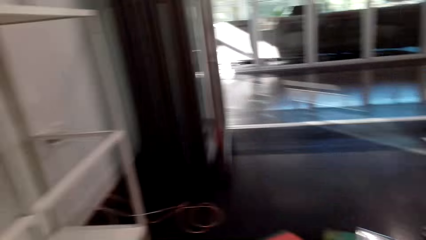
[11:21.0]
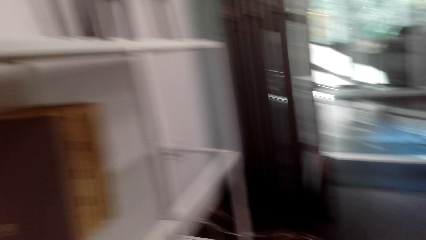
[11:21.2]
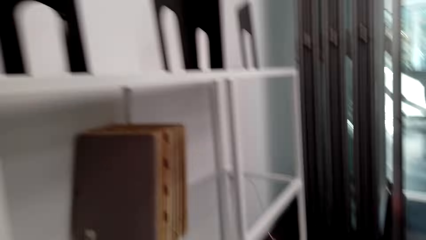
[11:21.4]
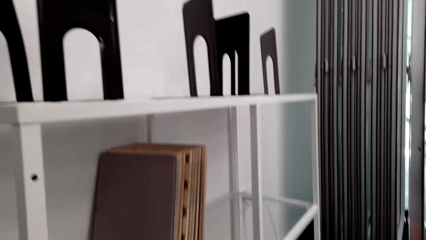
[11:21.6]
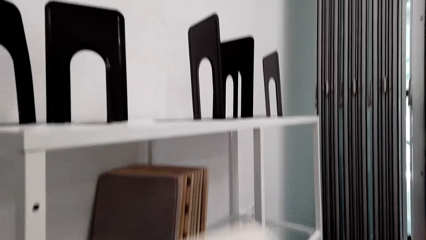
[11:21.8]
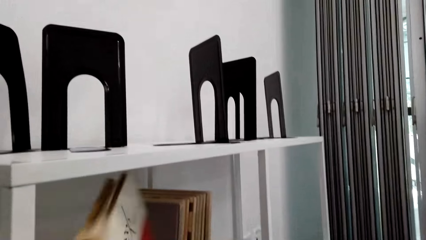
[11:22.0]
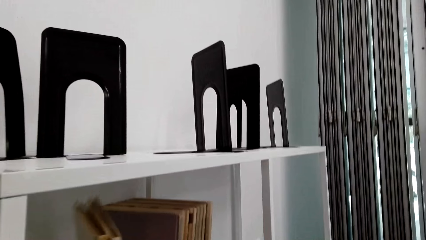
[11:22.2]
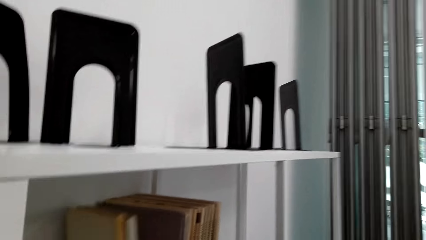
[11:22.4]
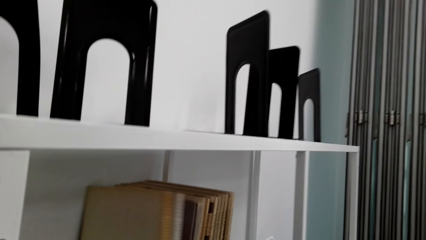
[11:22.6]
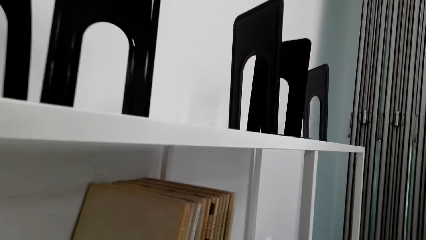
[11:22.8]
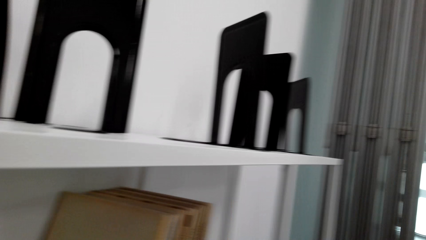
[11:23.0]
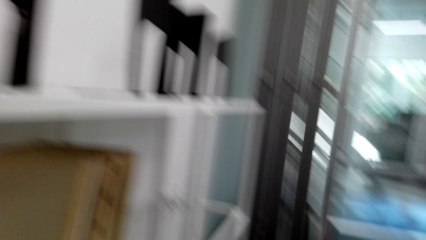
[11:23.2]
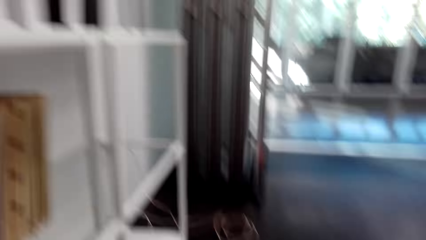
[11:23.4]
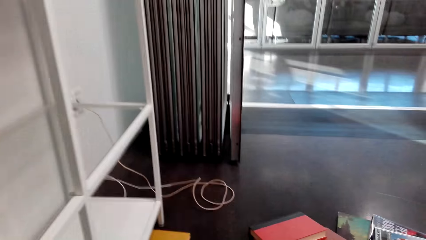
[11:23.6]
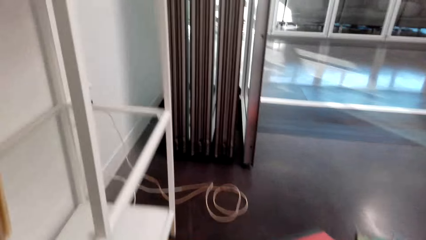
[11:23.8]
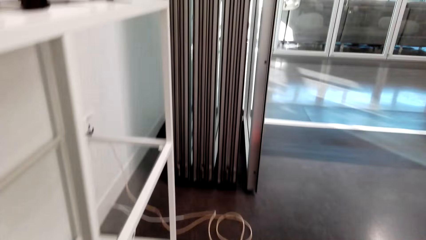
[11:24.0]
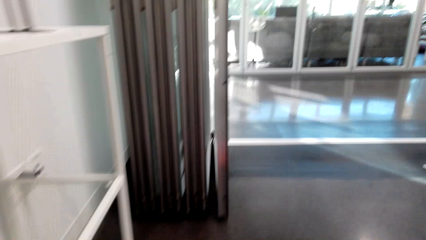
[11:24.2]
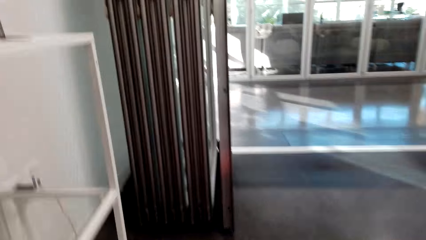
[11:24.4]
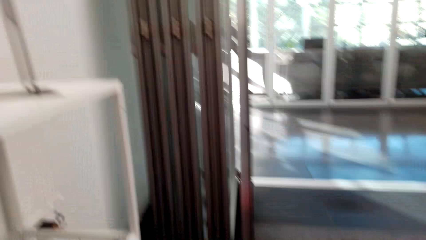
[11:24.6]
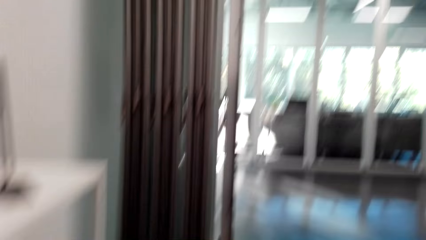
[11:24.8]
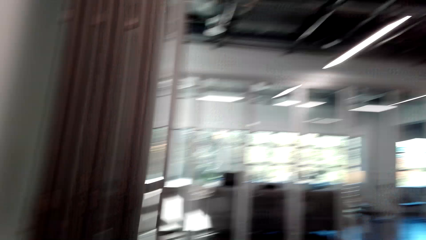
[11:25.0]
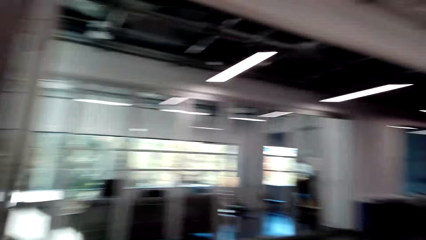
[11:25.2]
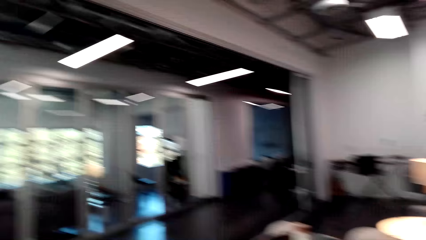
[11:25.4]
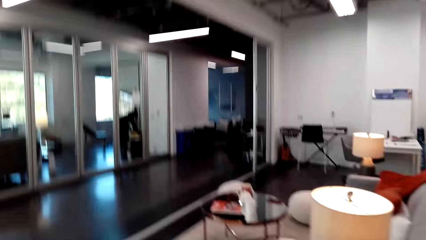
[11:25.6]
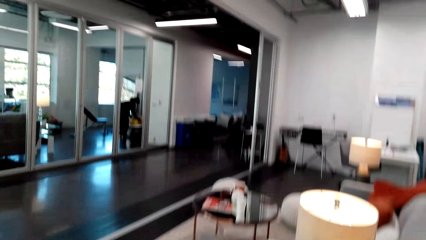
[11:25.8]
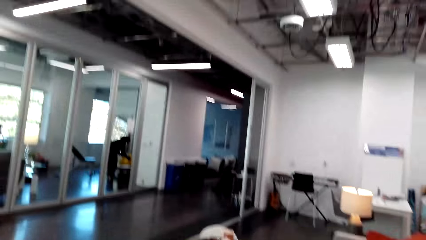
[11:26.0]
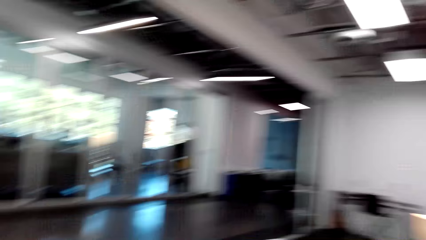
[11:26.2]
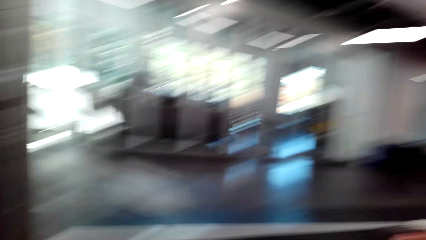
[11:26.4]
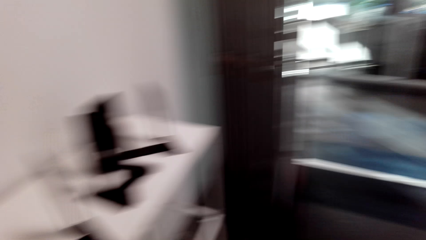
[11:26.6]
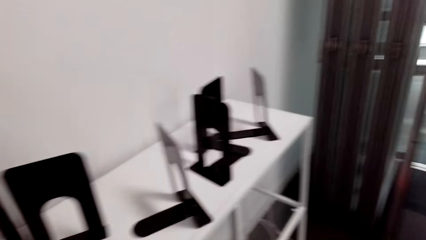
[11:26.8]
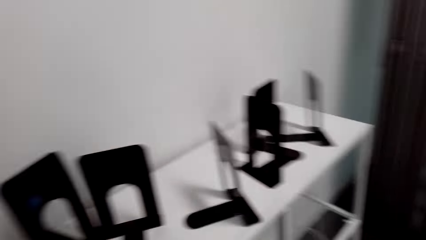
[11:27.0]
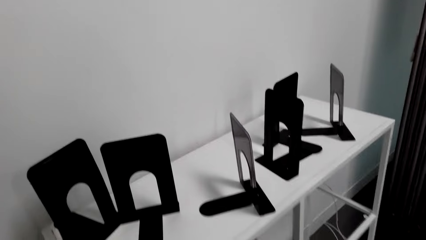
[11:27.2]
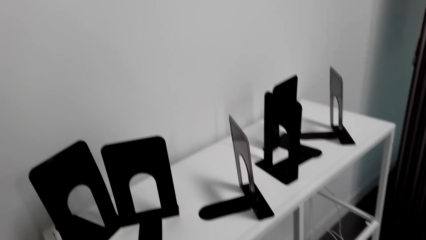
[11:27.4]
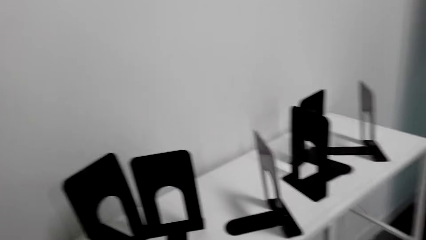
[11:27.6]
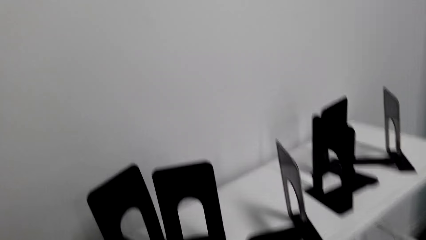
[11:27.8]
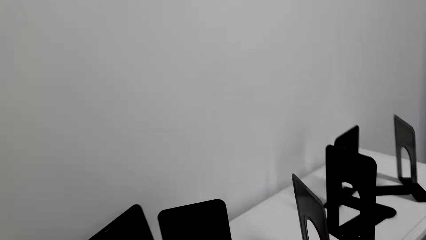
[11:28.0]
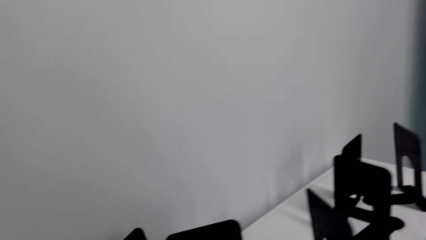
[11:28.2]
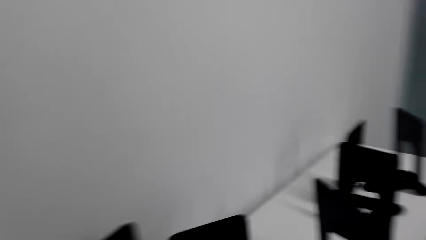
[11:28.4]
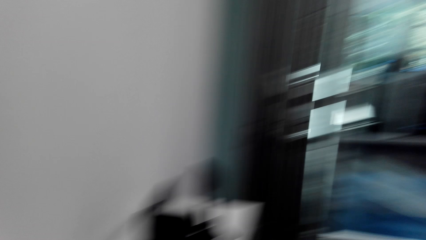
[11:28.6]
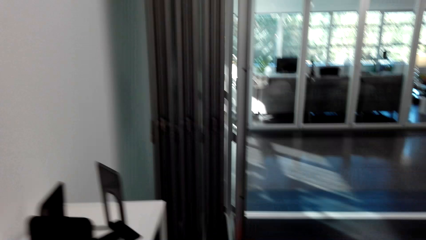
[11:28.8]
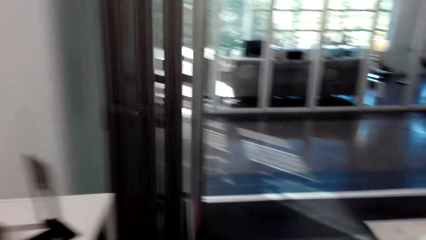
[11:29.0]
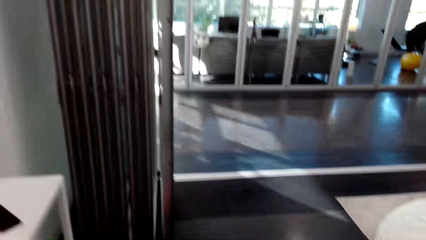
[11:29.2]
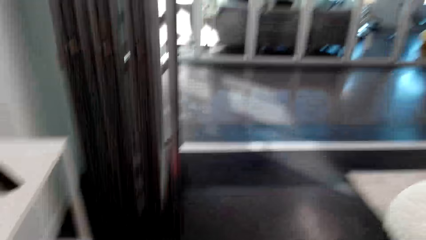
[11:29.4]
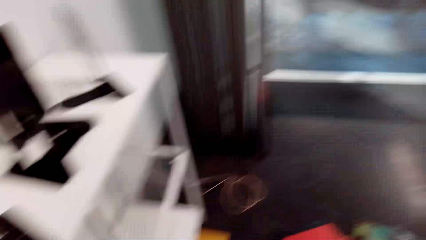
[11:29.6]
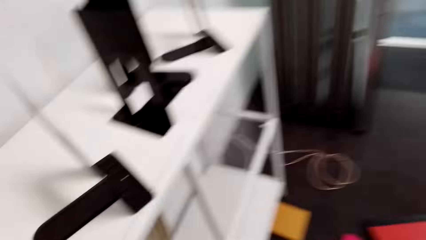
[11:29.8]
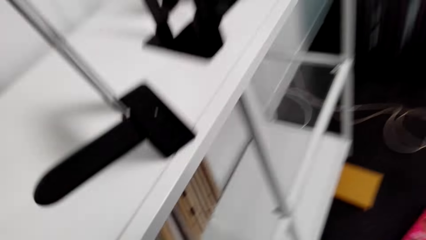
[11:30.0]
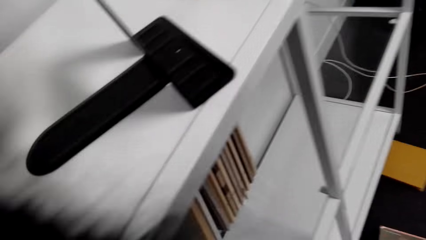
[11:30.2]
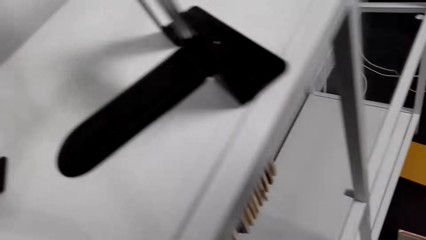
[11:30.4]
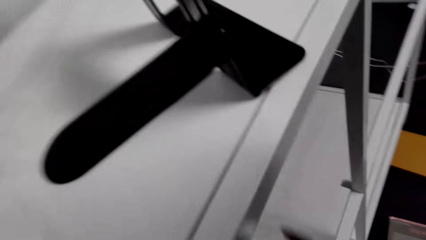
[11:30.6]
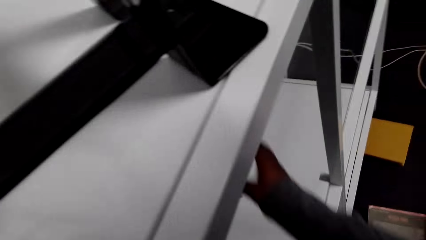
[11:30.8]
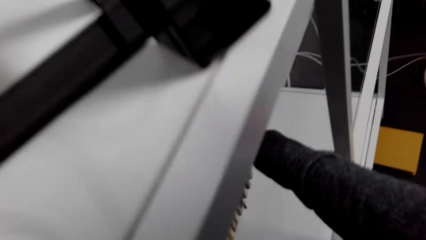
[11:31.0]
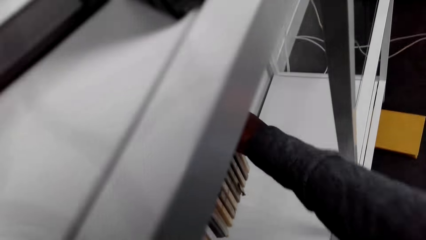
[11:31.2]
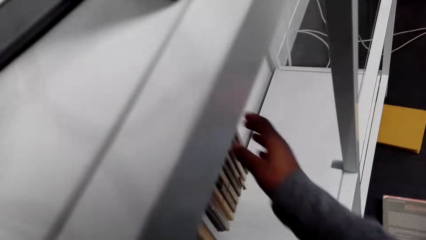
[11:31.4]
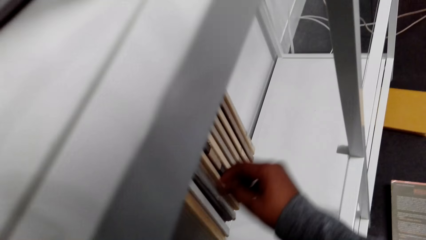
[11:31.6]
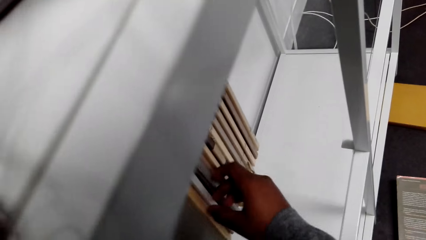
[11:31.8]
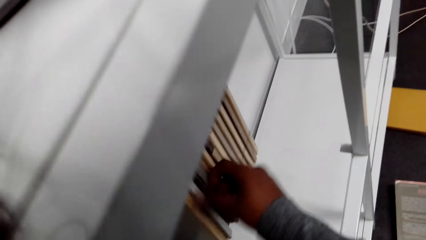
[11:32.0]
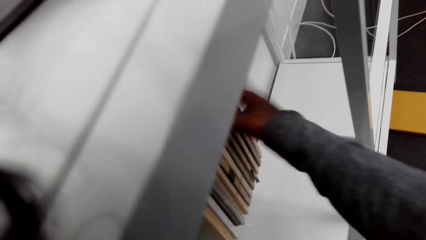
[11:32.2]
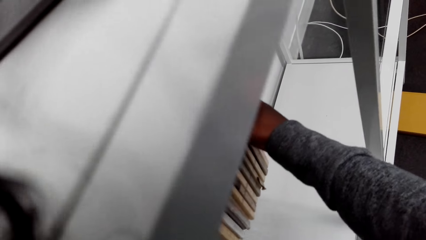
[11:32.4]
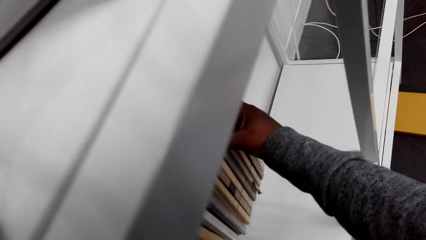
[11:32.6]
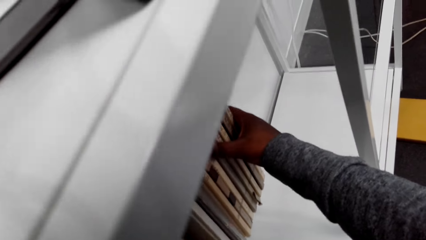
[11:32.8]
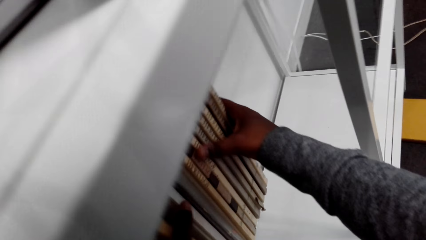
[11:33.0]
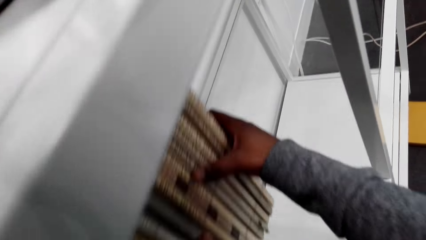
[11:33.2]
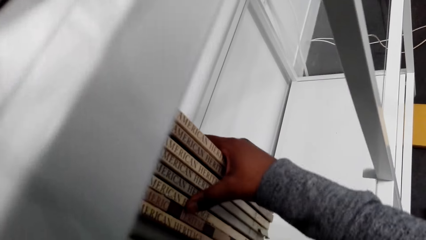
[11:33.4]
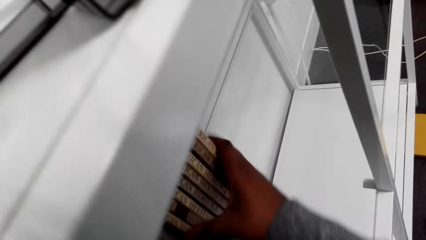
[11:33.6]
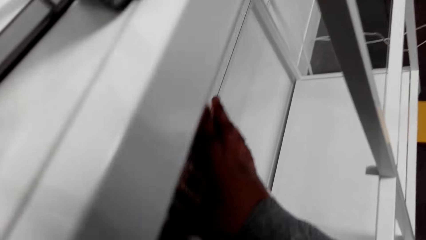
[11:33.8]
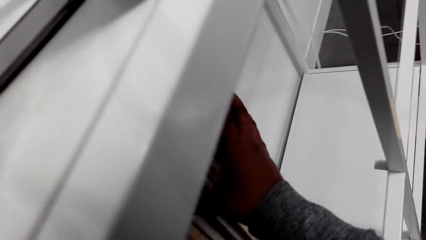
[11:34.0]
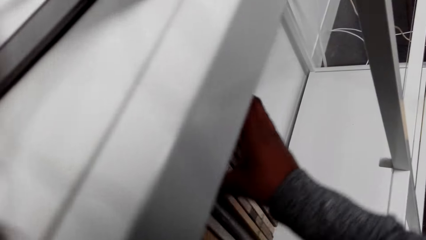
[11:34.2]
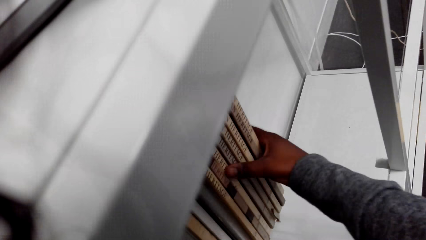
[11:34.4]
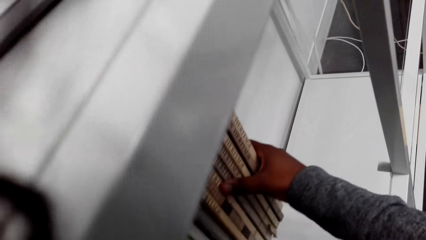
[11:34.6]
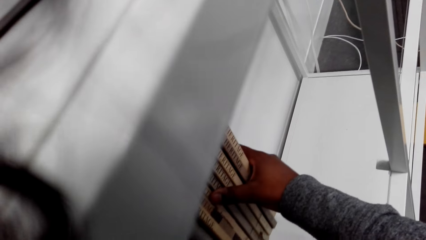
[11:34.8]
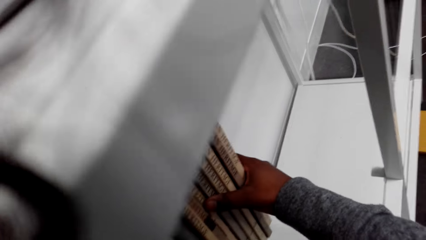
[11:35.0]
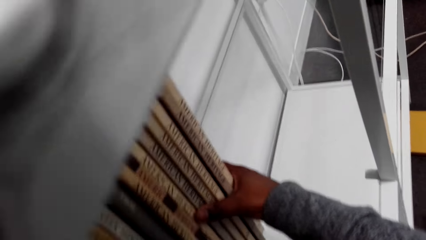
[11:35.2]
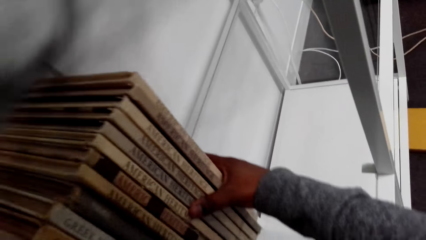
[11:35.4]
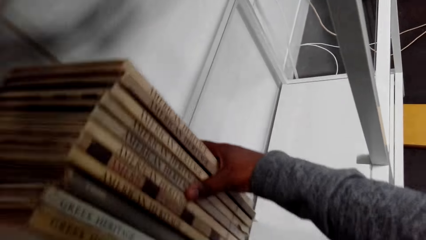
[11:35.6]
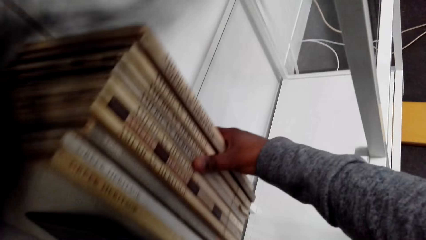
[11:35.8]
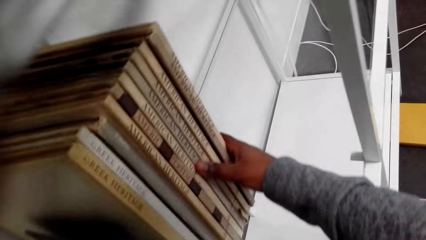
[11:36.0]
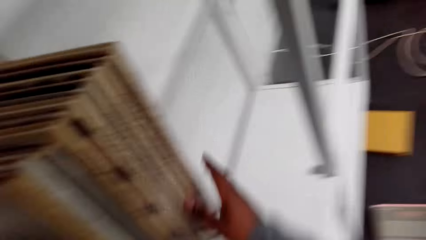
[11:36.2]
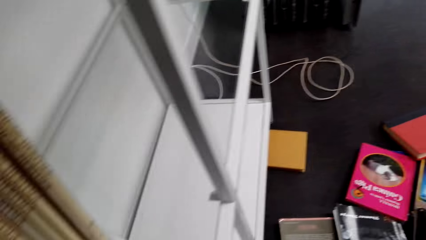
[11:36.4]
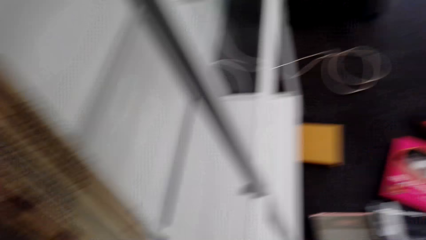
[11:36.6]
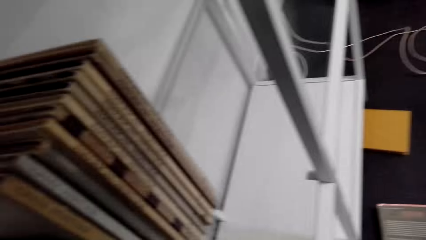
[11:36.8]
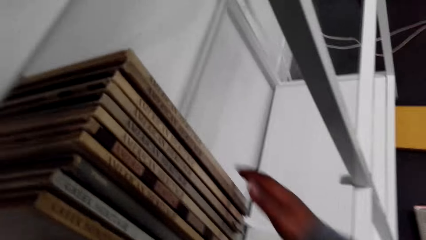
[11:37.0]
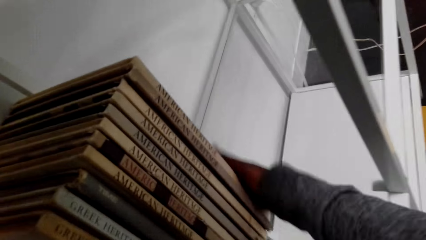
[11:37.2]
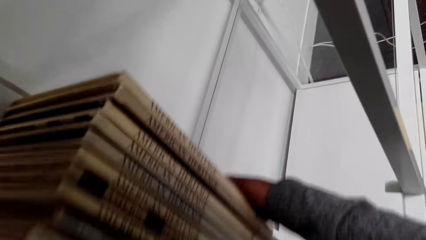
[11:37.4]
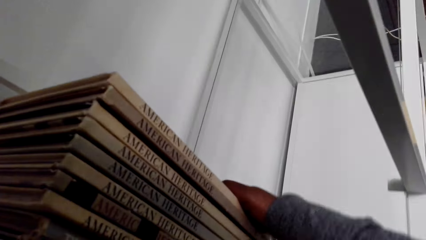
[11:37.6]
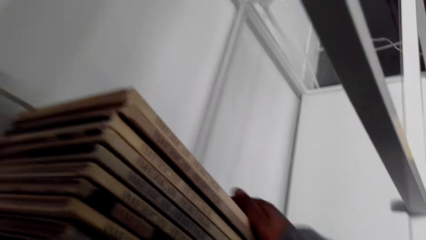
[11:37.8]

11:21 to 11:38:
The camera wearer takes the books on the floor. They arrange the books on the shelf. They put the book in the shelf. They take the books on the floor. They look around the room. They move around the room. They arrange the books on the shelf. They touch the book on the shelf with the right hand.
